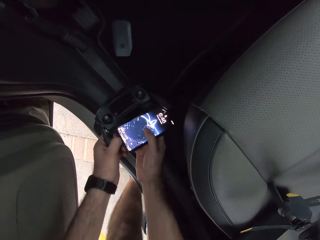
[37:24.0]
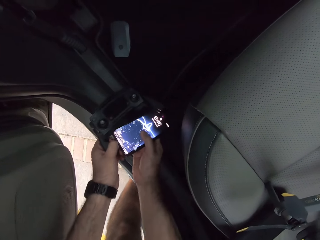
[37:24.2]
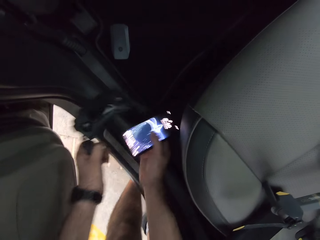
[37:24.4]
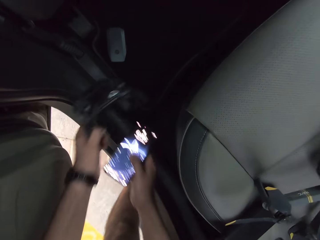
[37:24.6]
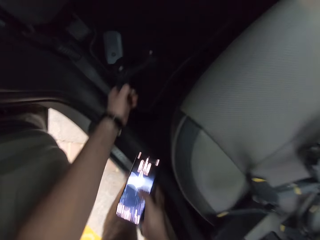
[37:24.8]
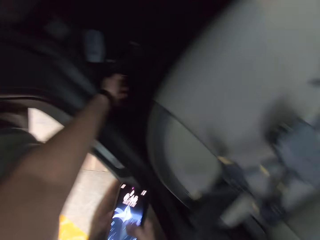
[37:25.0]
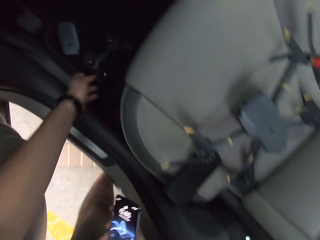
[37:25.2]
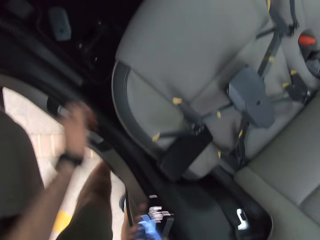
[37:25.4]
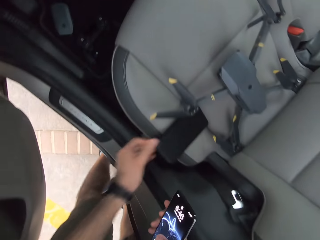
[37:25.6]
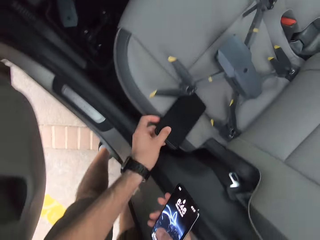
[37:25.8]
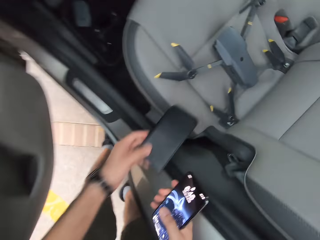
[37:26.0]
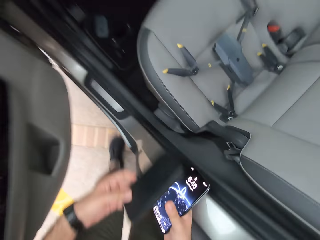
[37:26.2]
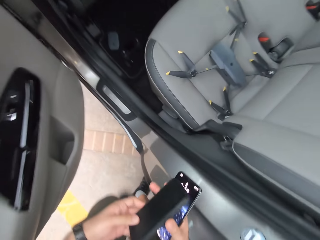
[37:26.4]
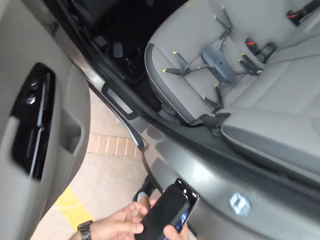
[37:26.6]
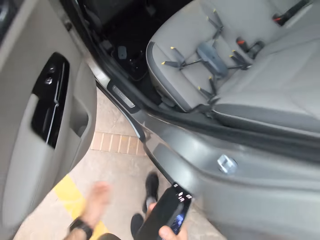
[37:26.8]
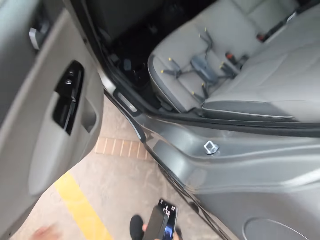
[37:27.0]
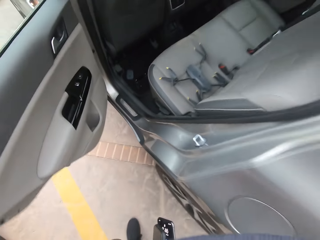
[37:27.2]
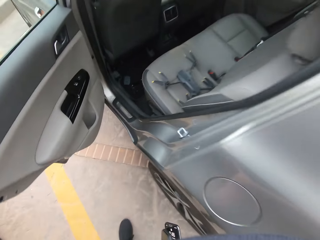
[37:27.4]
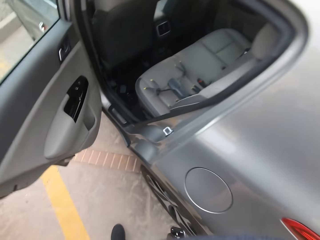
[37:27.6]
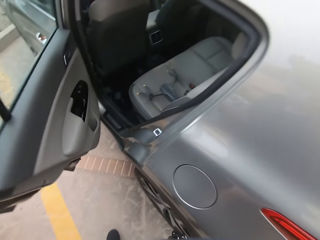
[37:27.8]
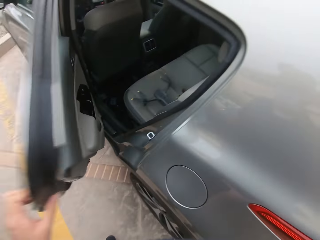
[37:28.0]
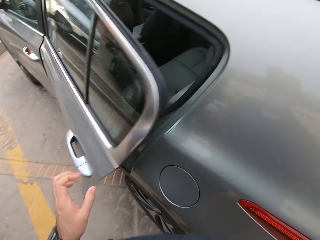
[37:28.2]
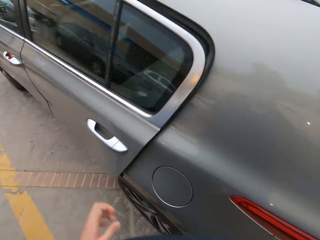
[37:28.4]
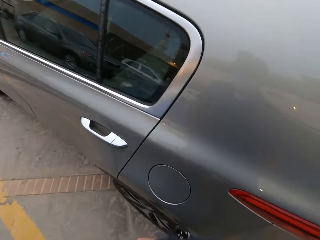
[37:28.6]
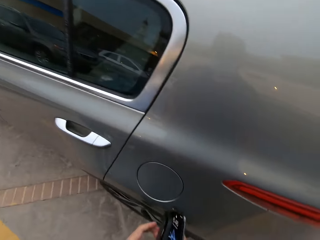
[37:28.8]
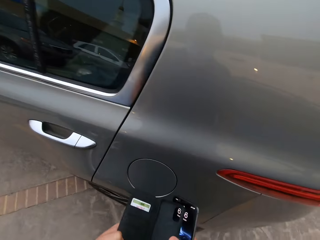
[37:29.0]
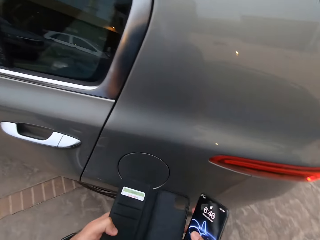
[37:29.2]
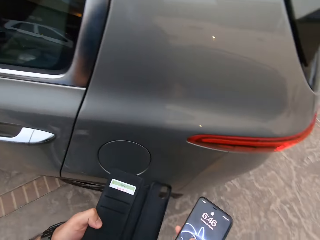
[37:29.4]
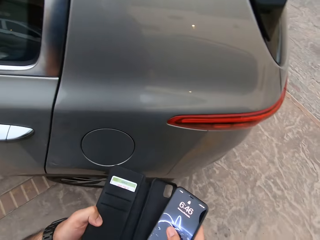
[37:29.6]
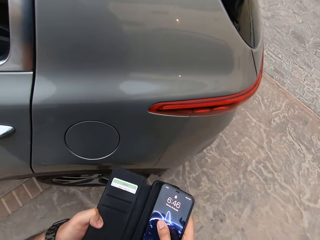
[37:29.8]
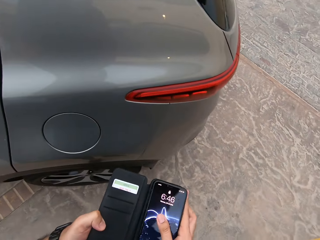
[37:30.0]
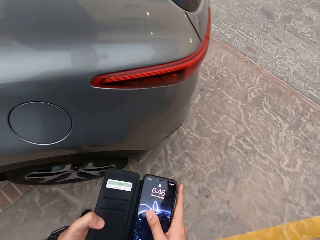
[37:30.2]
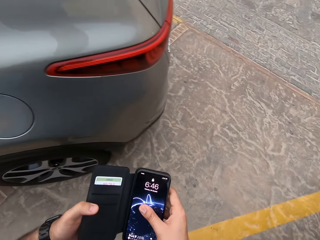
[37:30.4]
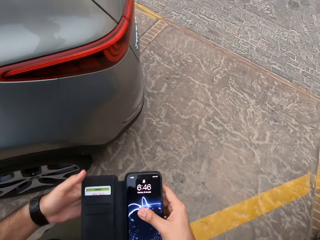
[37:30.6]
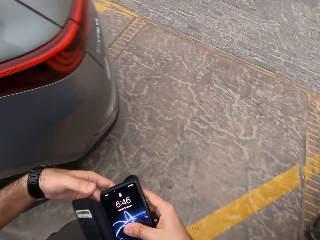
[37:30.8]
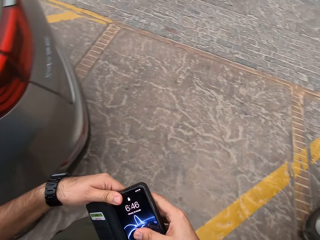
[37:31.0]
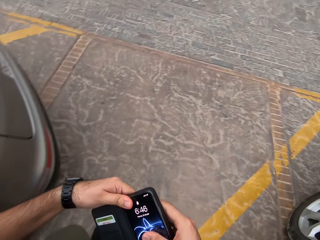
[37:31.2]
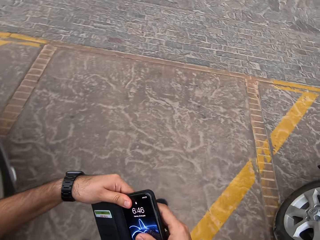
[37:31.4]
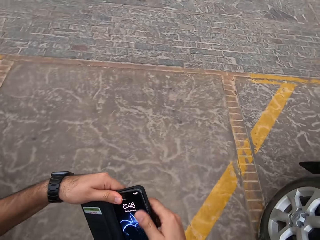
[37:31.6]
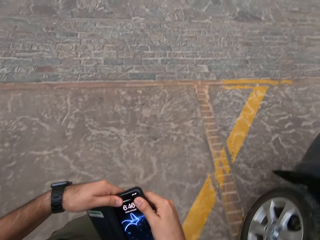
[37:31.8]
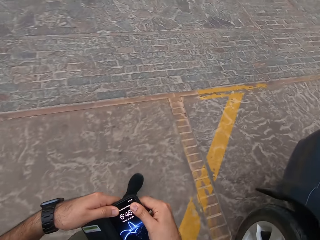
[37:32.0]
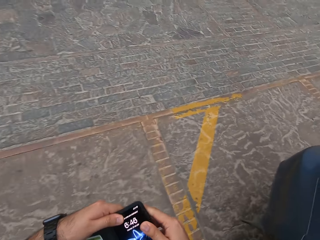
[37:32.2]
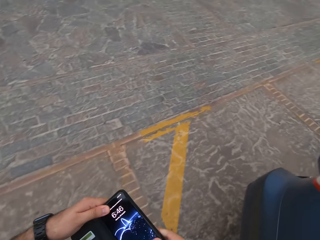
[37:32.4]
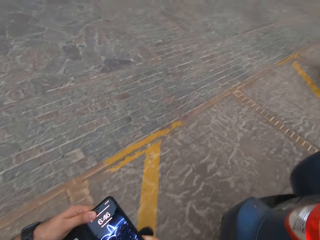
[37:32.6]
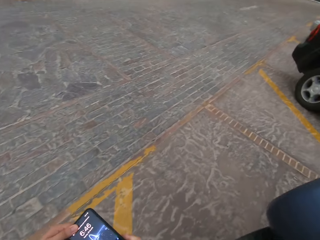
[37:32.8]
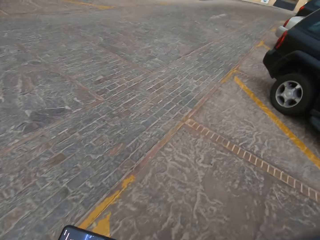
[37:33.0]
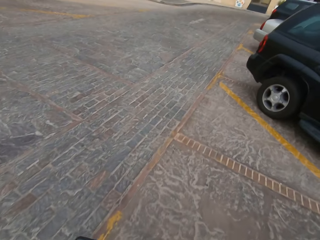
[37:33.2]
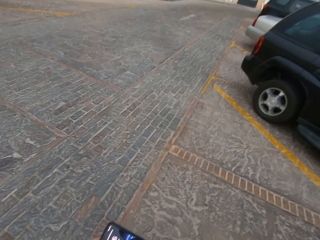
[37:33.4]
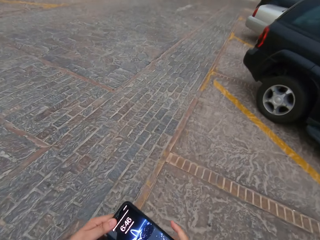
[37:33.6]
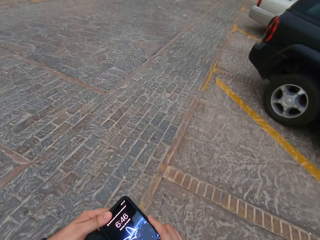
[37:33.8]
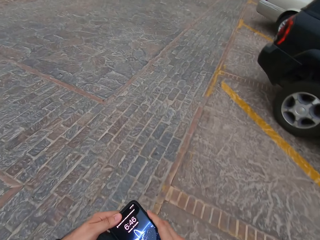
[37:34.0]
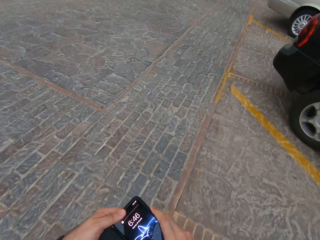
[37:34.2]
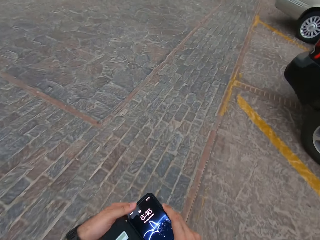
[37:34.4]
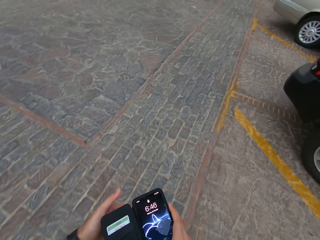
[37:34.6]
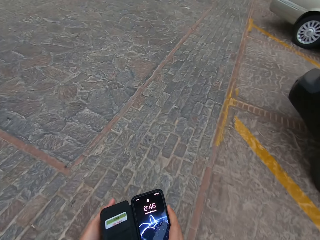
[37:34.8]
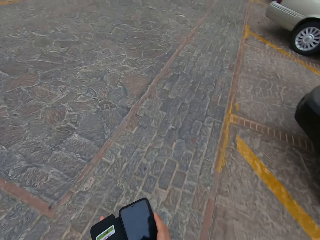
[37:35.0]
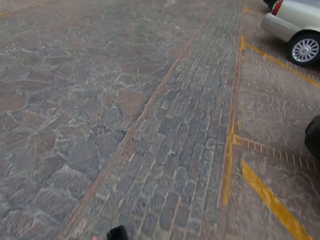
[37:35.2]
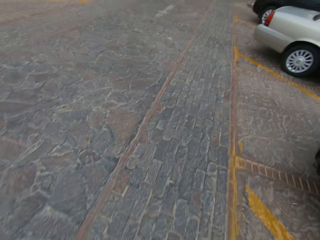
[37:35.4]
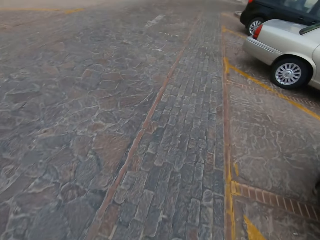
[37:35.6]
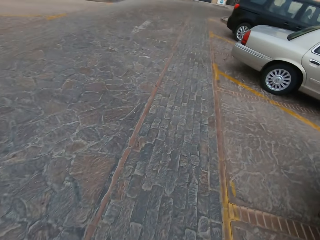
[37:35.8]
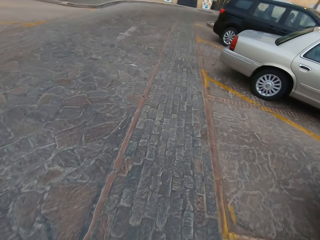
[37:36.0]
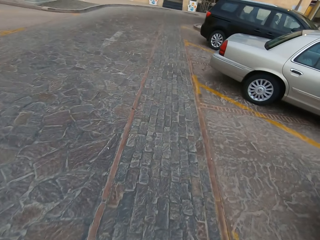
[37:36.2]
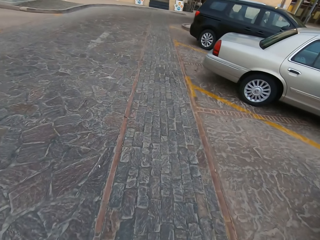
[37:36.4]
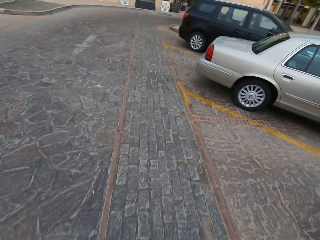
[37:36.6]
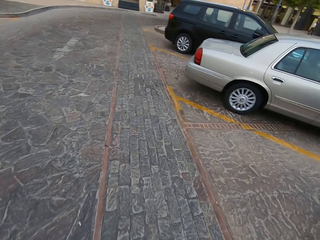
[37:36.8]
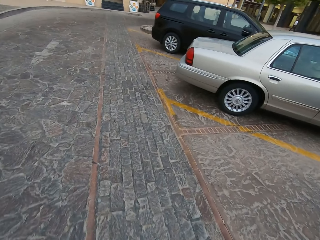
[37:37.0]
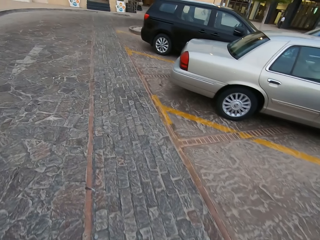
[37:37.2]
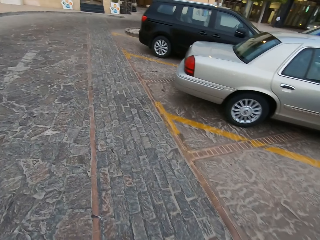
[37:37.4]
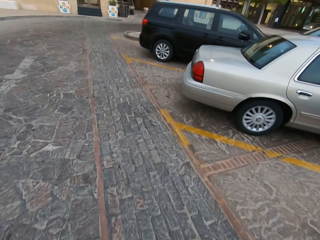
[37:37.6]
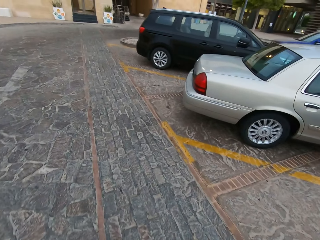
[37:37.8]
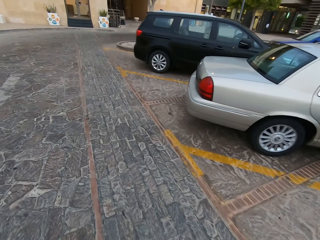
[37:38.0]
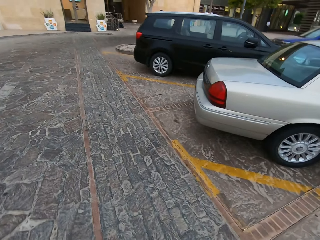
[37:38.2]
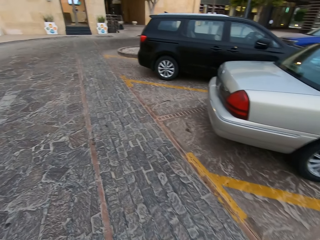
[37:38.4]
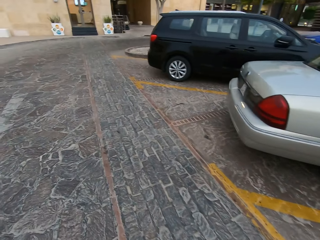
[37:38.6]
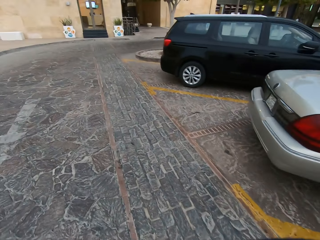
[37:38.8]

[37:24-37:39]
The camera wearer separates the pad from the phone. They pick up the phone on the seat. They leave the pad inside the car. They put the phone on the other hand. They shut the back door of the car. They put the phone on a cover. They walk towards the building. They press the phone. They close the phone cover.

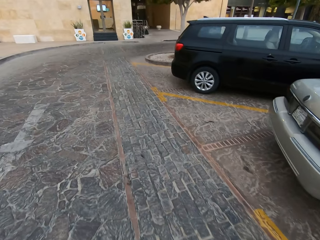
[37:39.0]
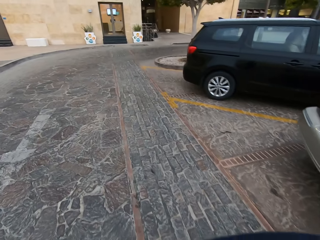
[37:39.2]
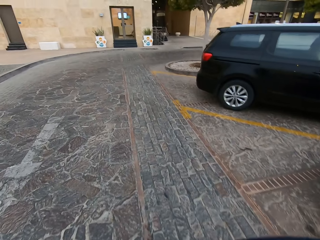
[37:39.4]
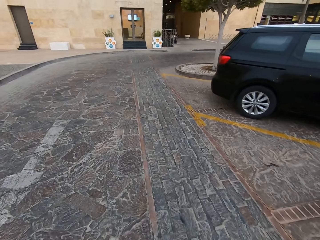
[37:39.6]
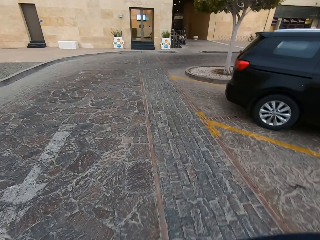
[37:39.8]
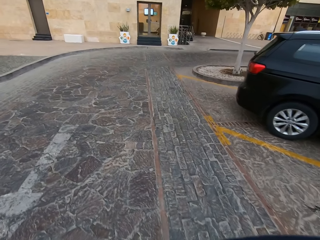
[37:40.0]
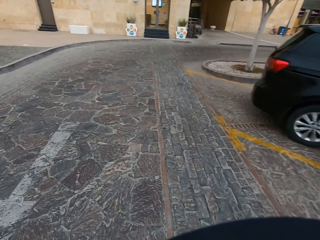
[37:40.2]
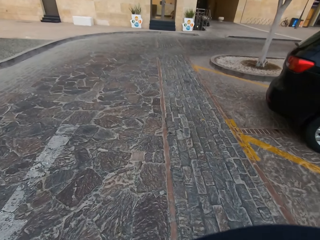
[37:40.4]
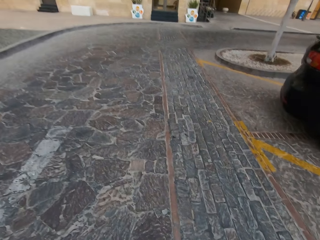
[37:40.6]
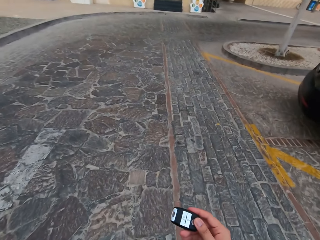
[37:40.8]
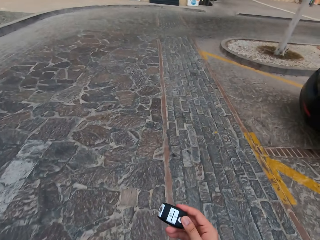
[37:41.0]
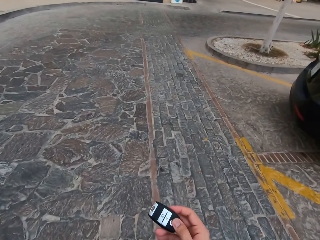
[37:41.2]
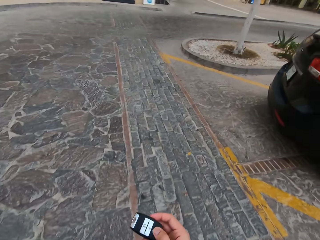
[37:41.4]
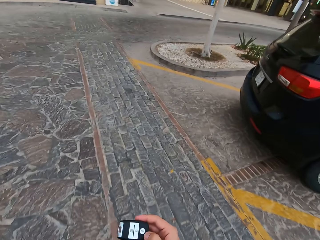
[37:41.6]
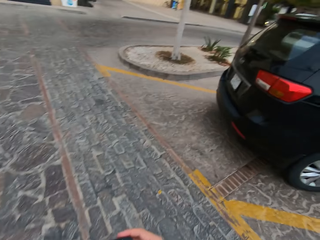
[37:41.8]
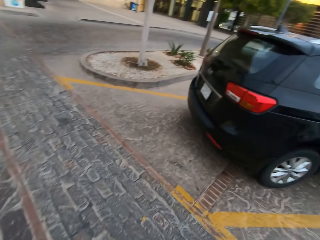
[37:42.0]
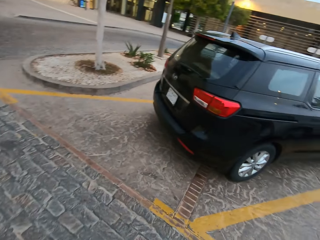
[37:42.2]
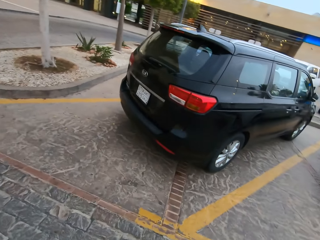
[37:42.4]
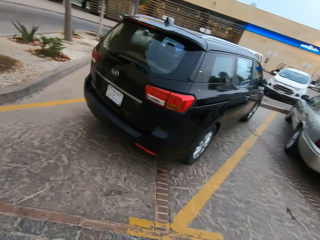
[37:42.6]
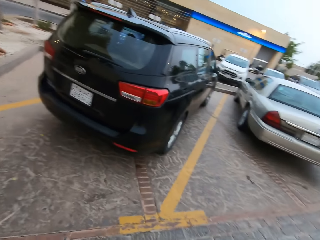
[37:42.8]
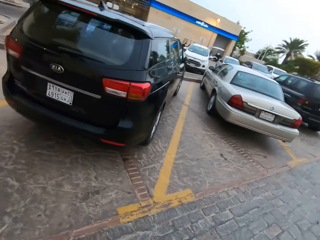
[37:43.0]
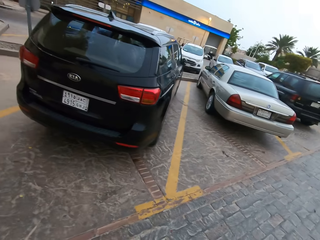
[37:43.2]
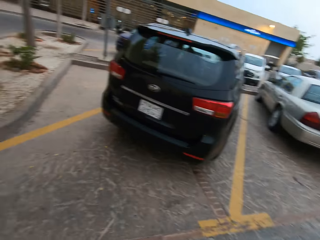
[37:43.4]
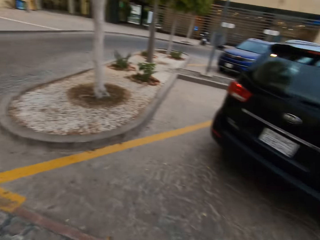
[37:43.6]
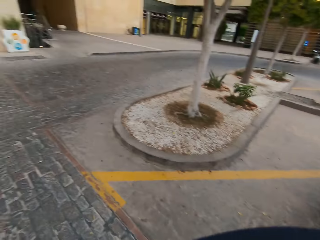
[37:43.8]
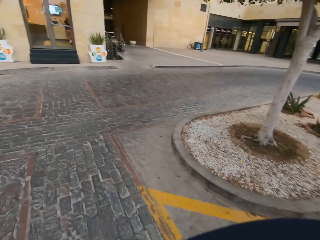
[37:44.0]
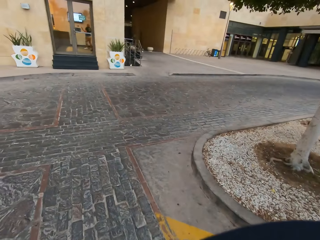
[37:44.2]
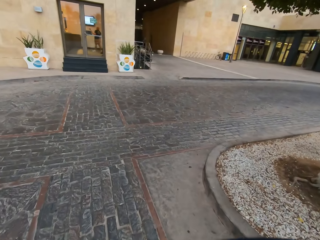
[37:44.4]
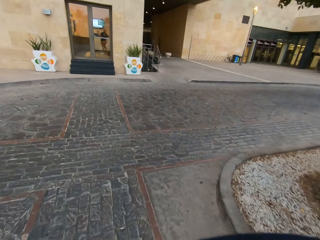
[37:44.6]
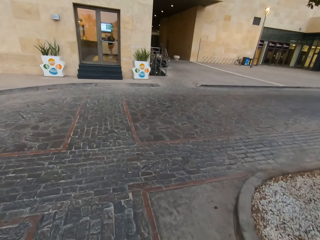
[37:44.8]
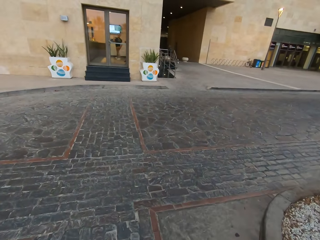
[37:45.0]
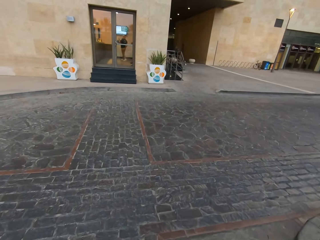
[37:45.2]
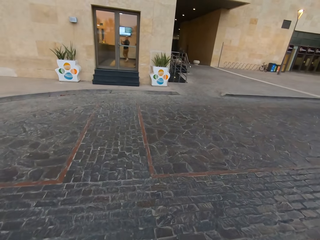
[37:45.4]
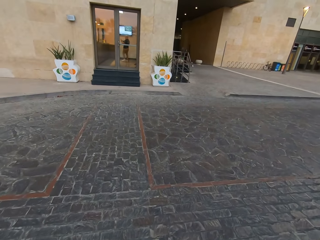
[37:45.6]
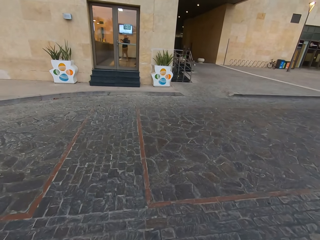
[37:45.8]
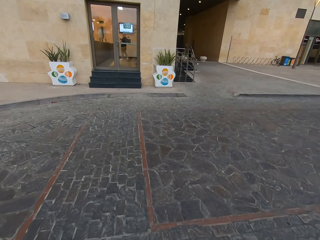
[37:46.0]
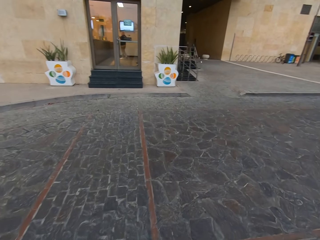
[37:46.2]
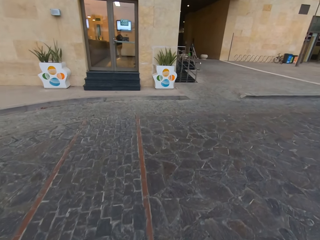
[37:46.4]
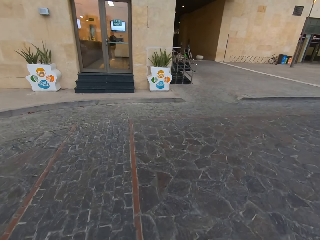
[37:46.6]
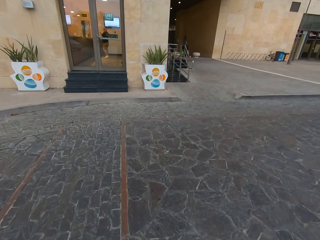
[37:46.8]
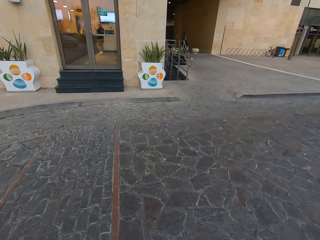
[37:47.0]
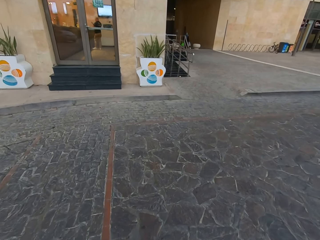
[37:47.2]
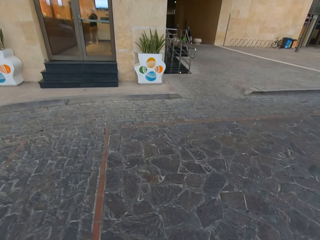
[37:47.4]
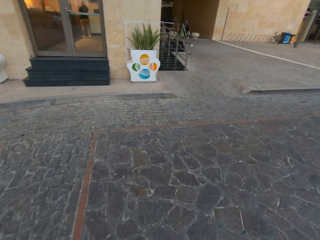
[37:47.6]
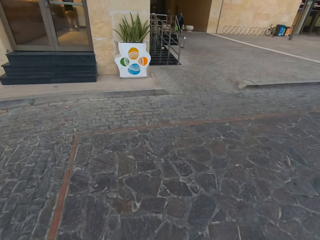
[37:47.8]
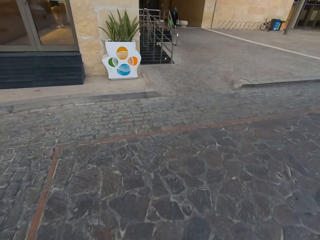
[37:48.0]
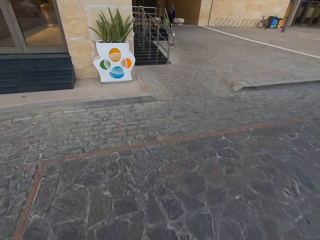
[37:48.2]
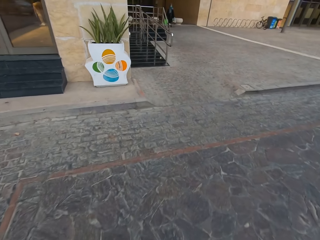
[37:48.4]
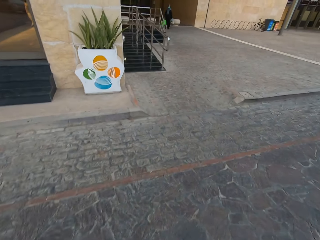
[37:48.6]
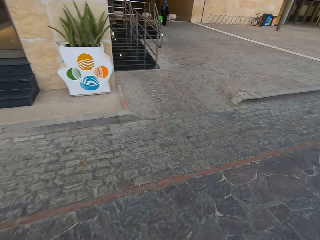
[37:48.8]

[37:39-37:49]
The camera wearer holds the car remote. They look around. They walk.
